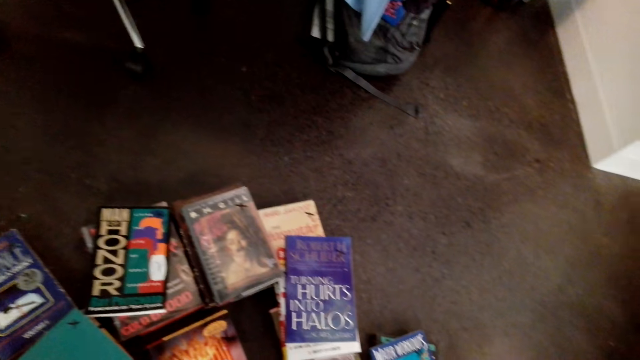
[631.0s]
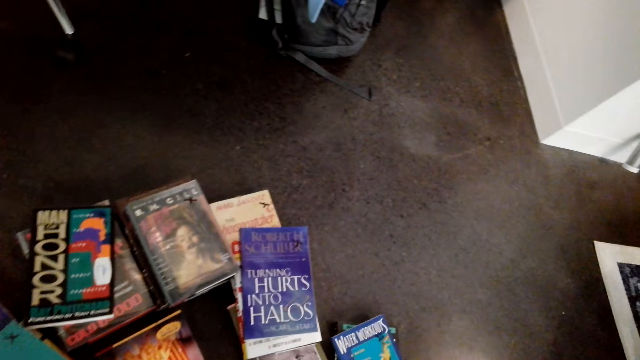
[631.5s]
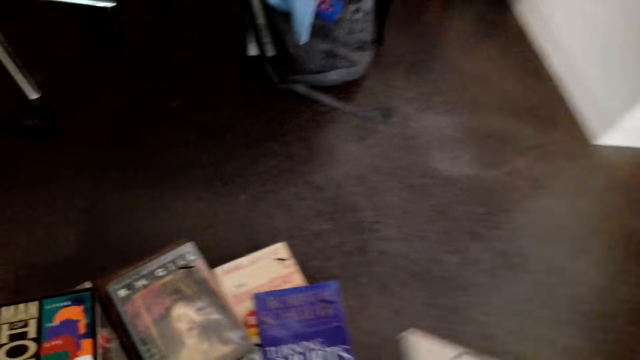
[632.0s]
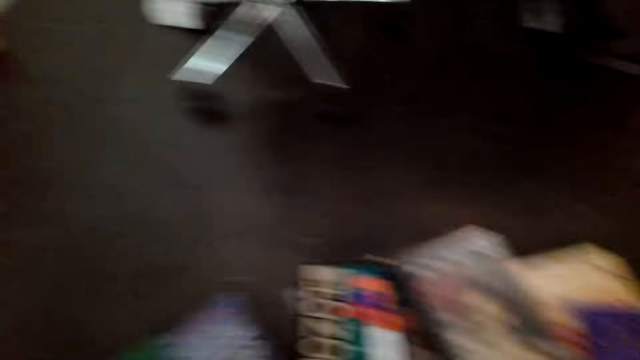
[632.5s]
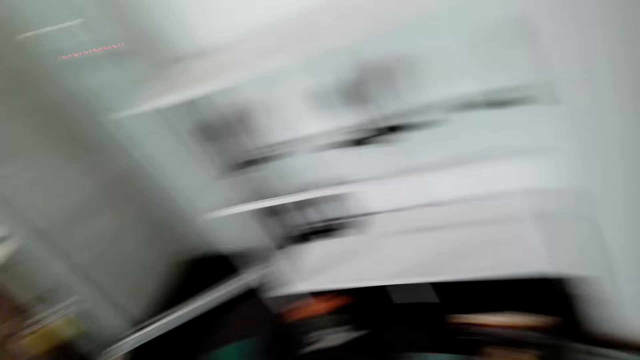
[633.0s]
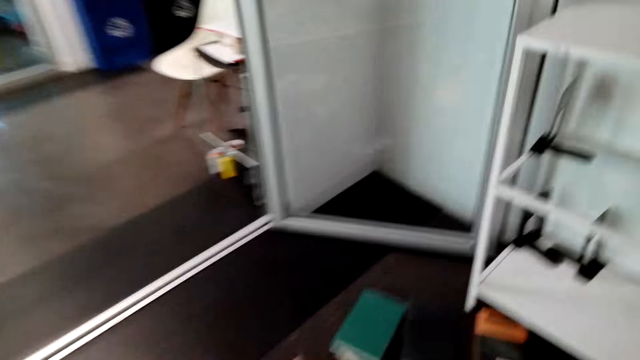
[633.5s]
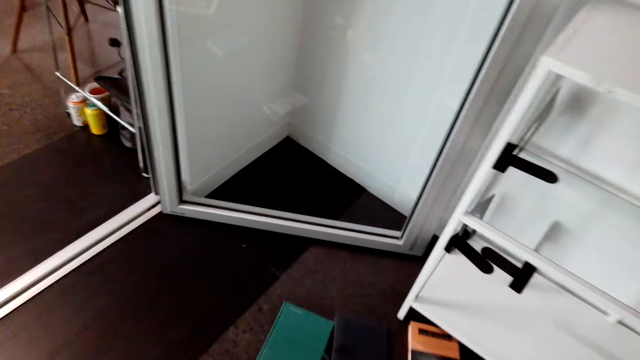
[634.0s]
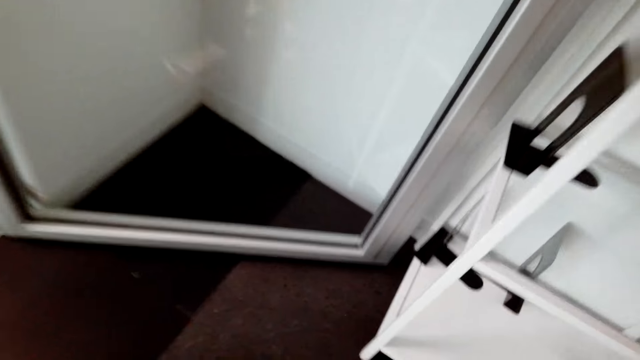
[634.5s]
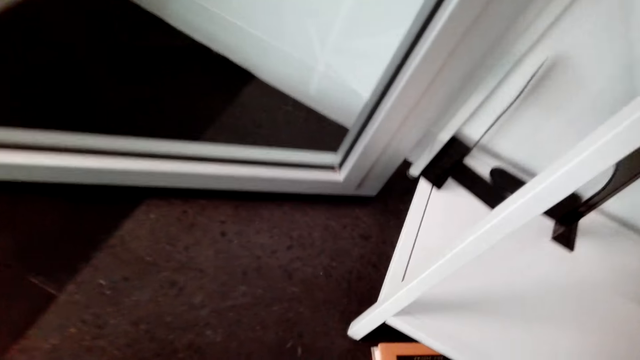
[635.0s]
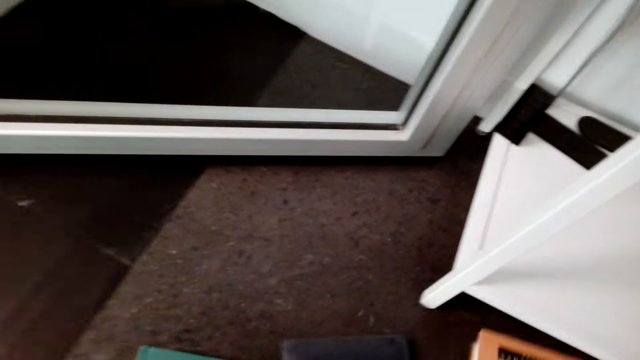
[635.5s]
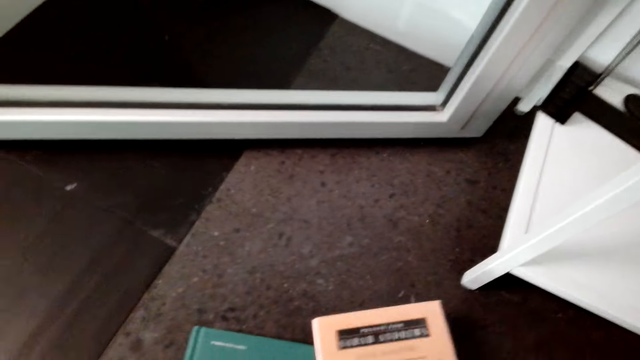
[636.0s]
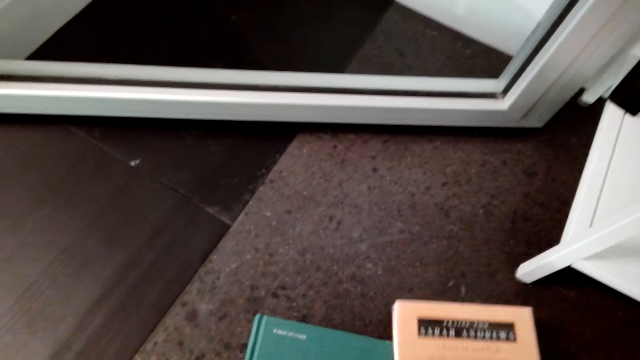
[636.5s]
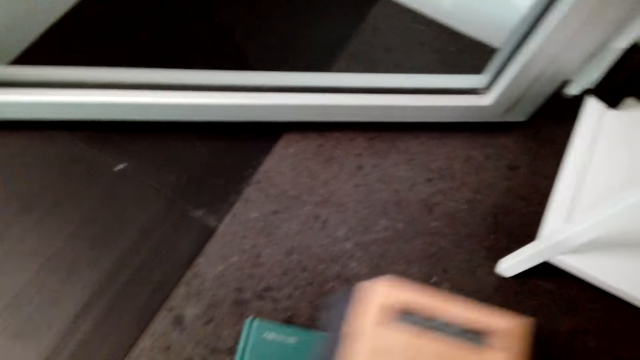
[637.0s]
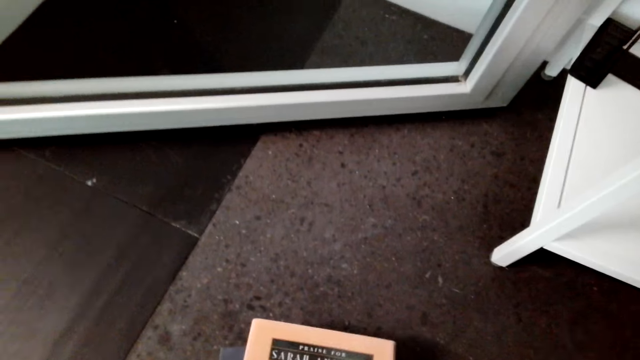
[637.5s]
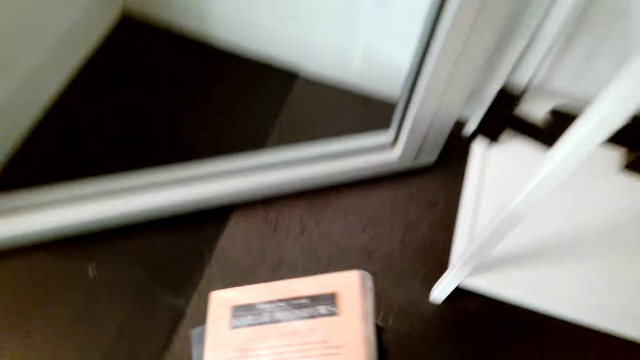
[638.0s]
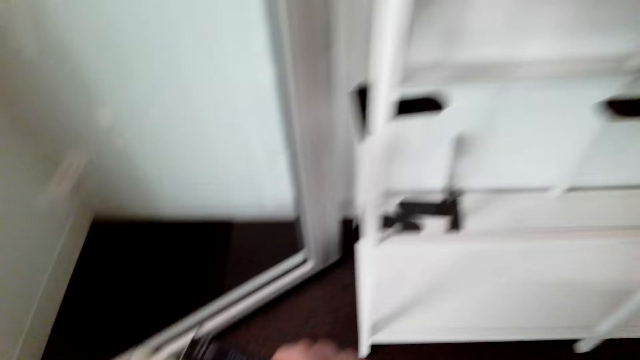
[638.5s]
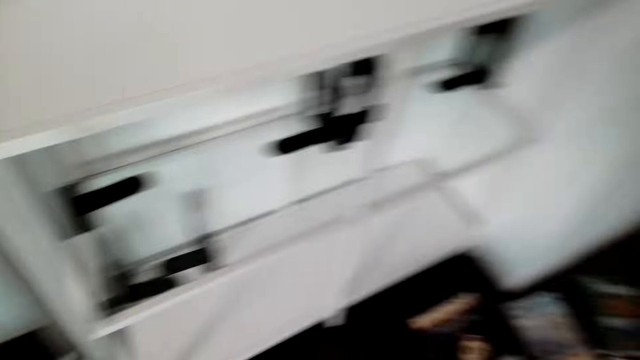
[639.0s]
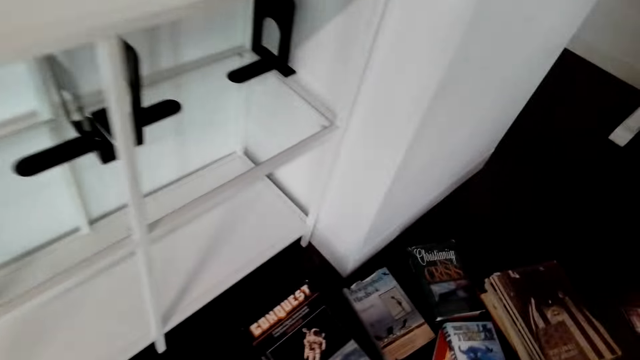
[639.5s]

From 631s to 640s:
The camera wearer picks up a book.

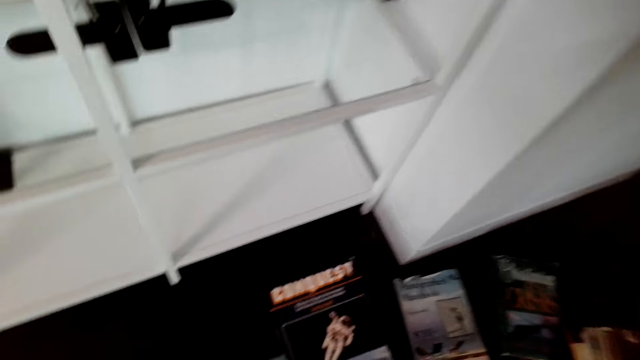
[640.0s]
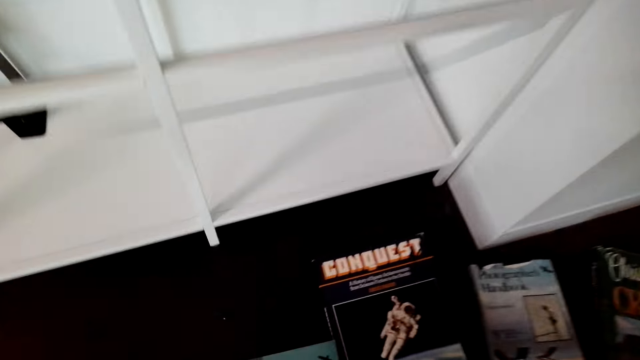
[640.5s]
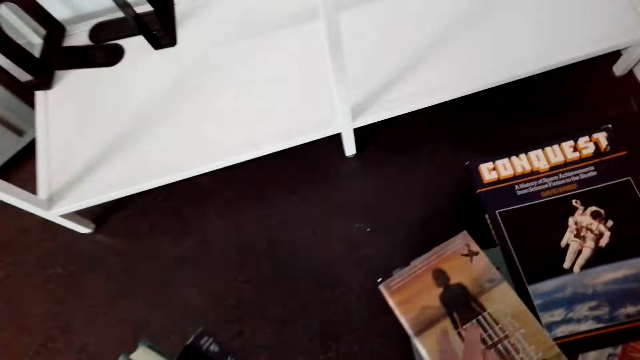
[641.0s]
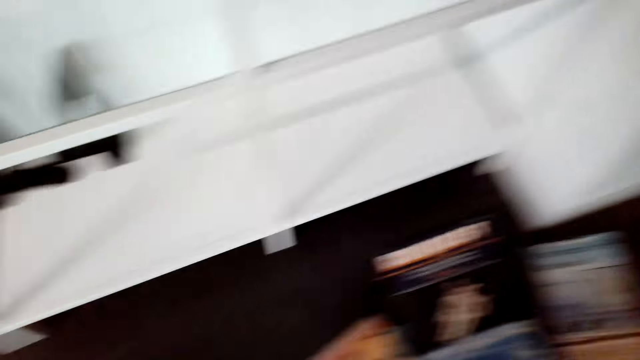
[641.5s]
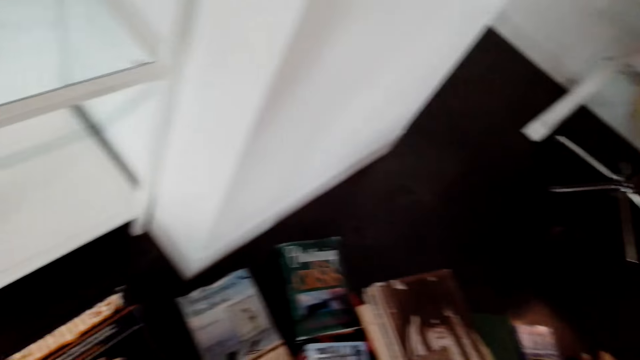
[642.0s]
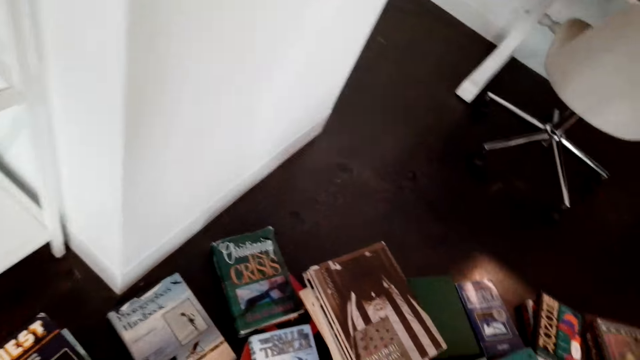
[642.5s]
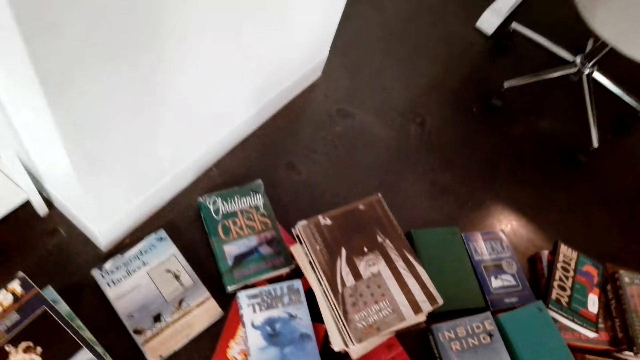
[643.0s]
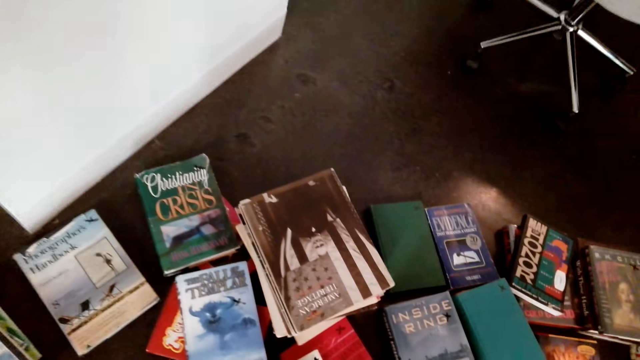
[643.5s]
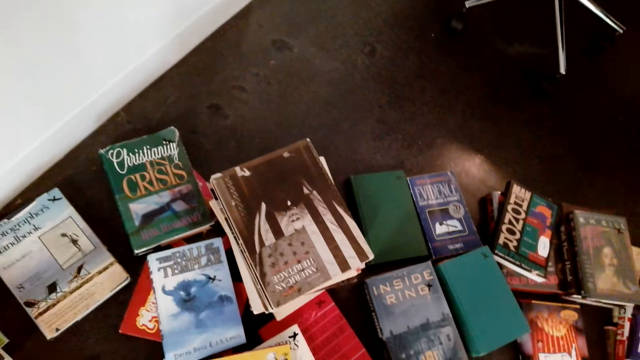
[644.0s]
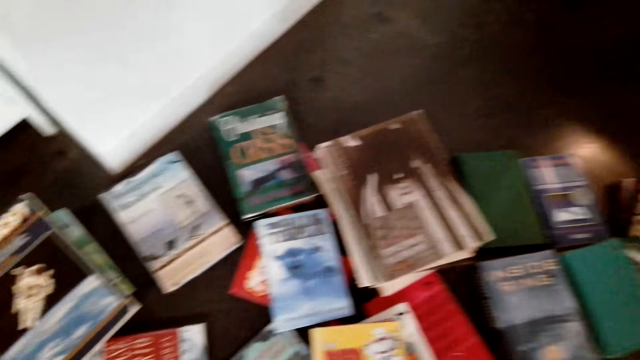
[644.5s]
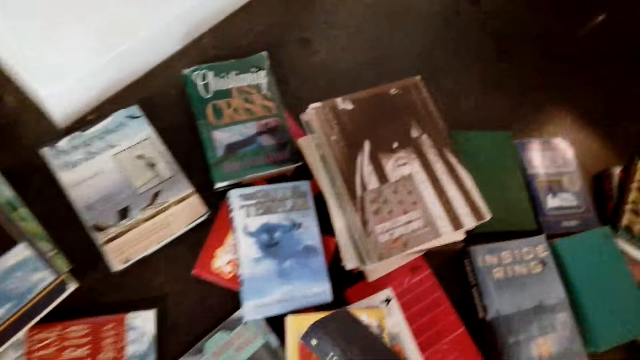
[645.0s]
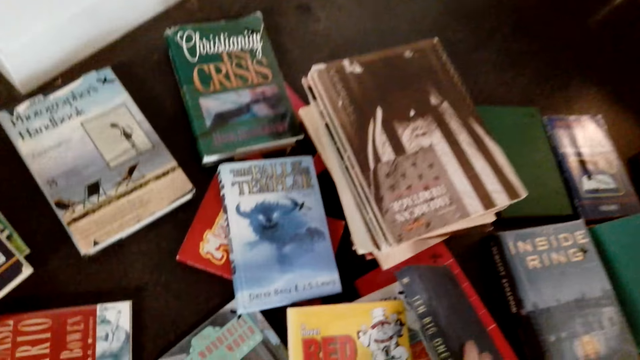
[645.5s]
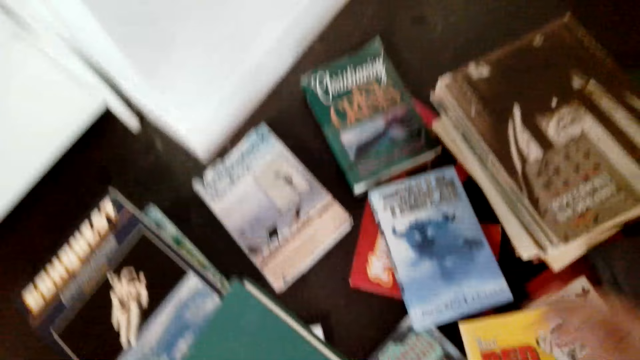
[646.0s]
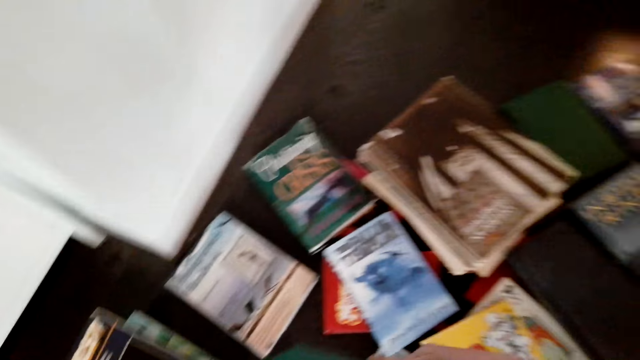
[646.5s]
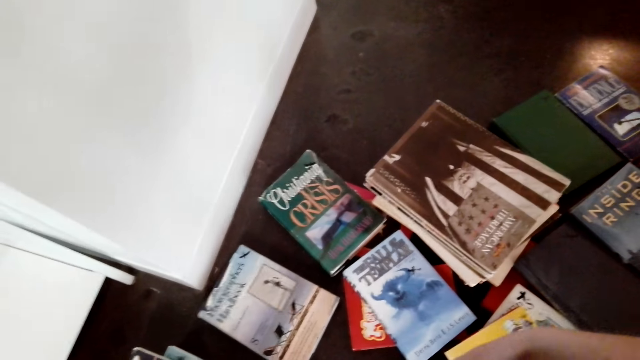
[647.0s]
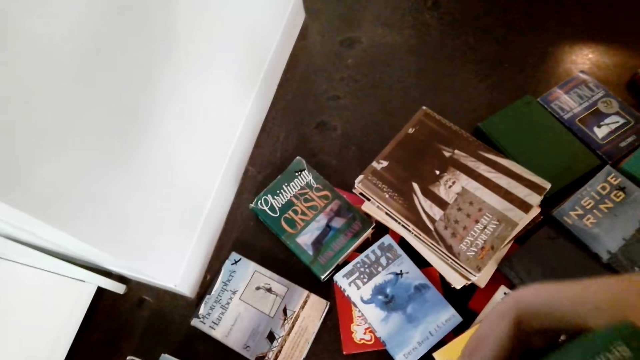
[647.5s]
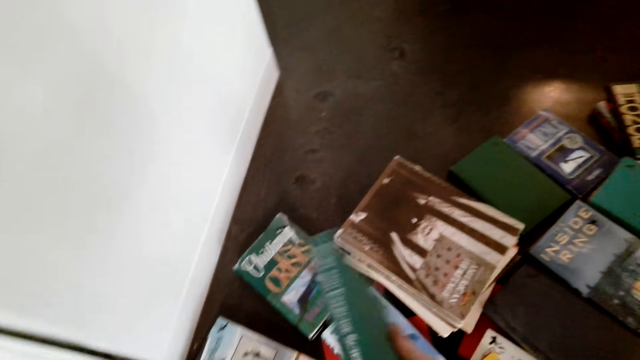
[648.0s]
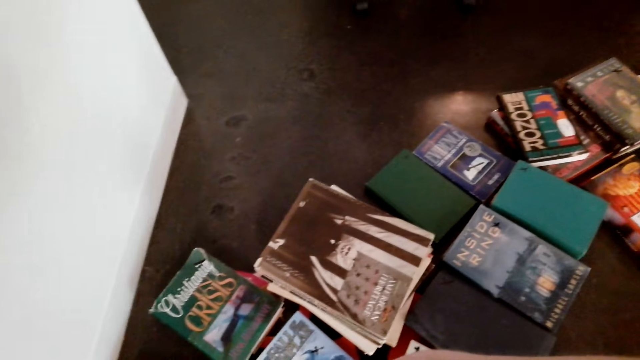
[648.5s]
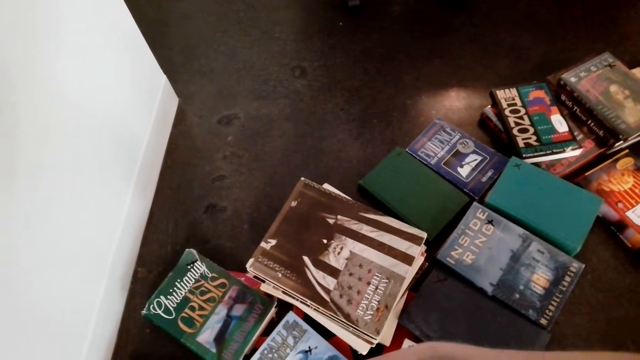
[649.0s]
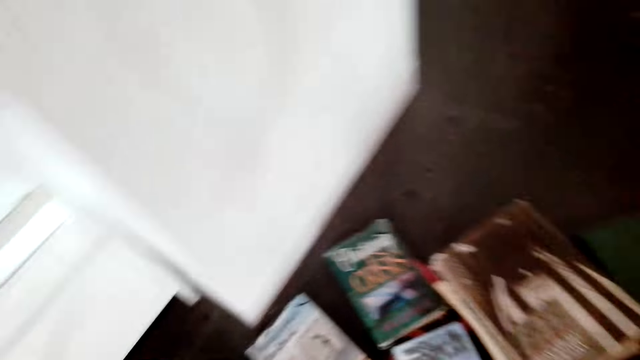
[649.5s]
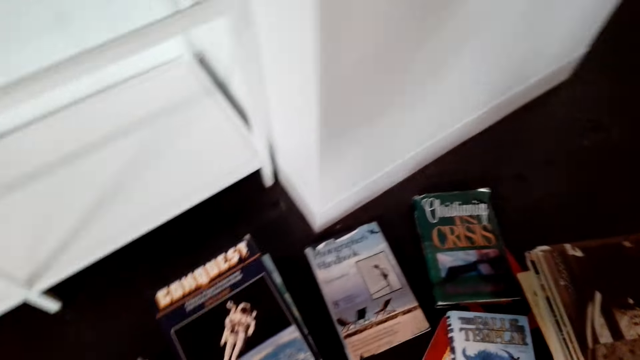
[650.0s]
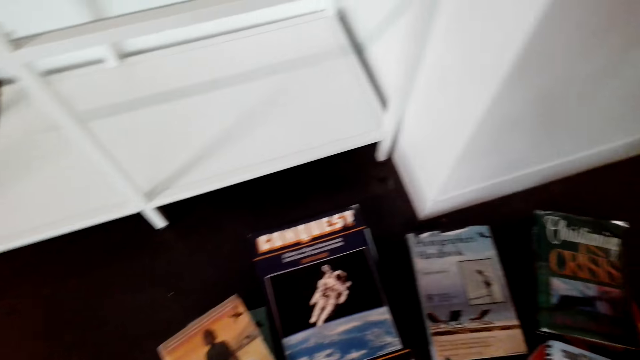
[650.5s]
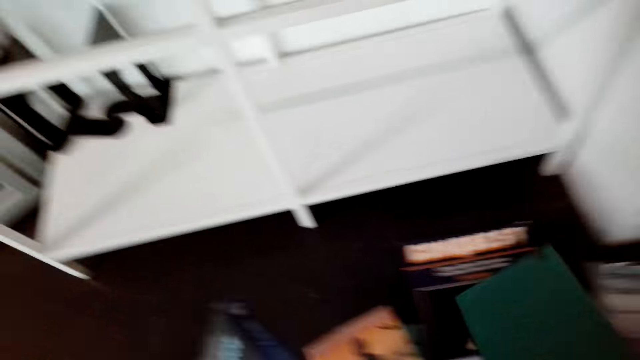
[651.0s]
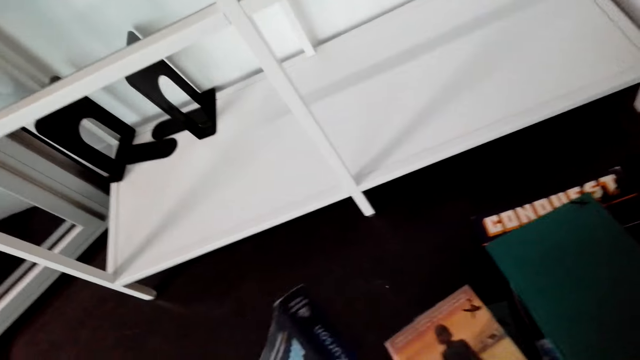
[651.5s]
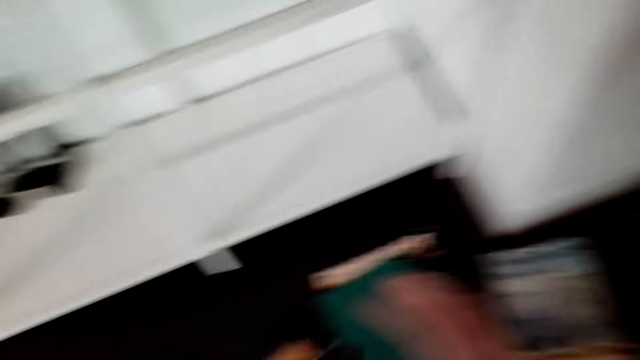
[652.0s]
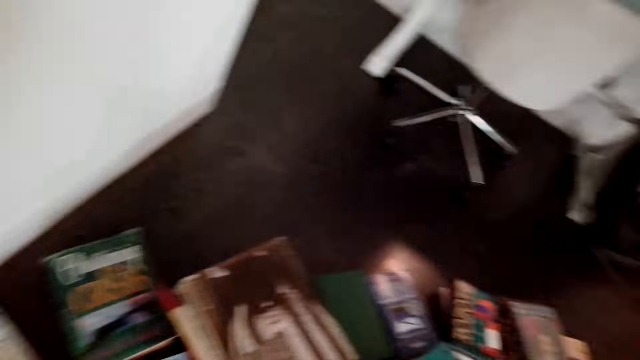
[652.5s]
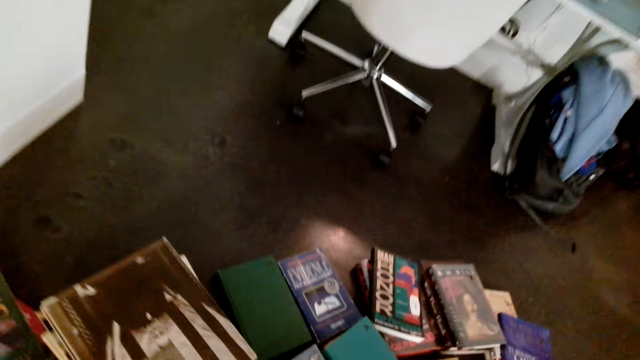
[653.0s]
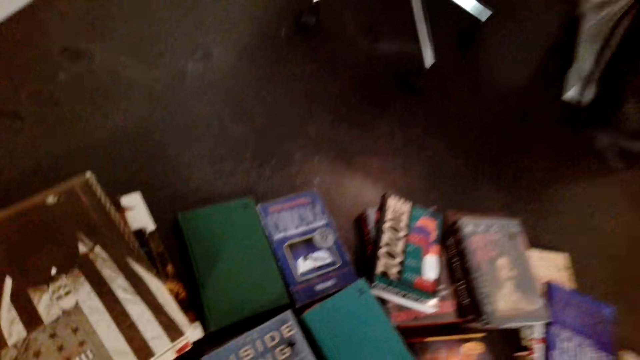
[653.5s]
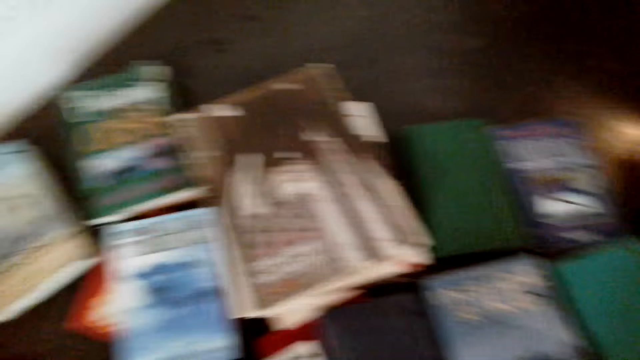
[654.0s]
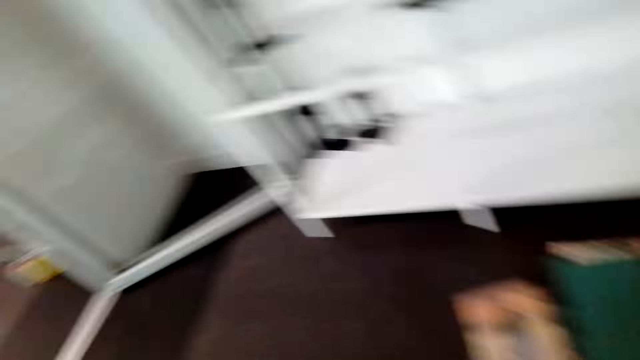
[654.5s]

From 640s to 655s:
The camera wearer arranges books. They look at the book. They arrange books.
